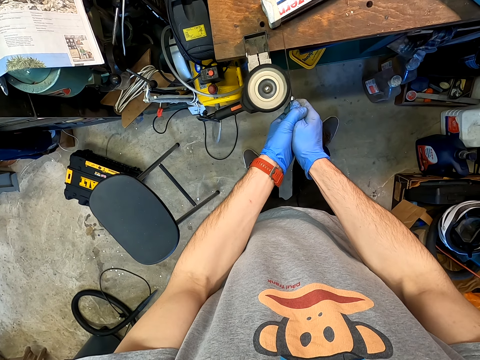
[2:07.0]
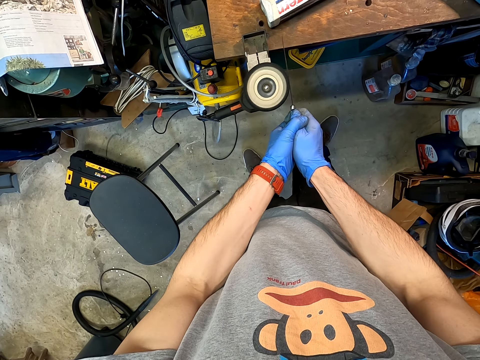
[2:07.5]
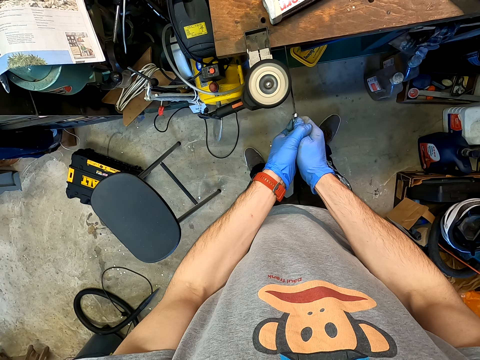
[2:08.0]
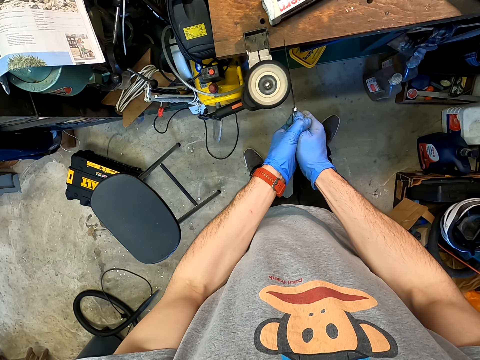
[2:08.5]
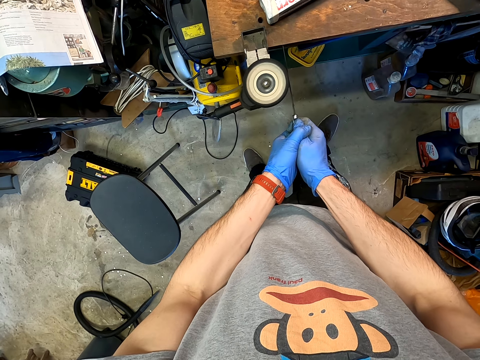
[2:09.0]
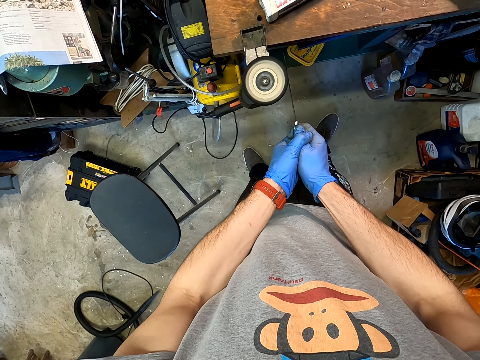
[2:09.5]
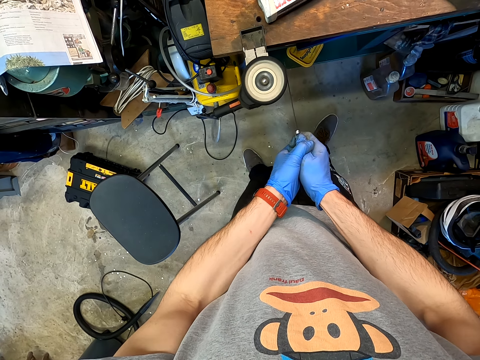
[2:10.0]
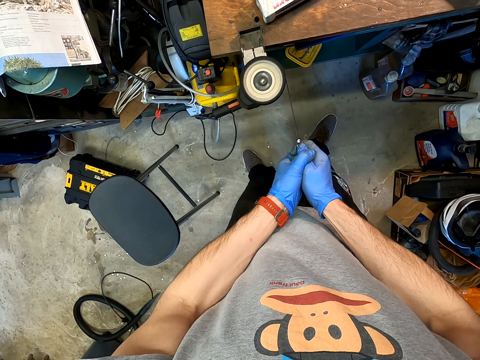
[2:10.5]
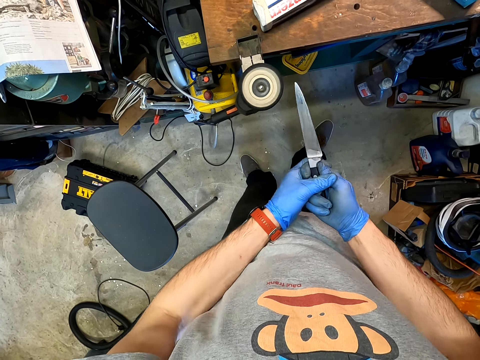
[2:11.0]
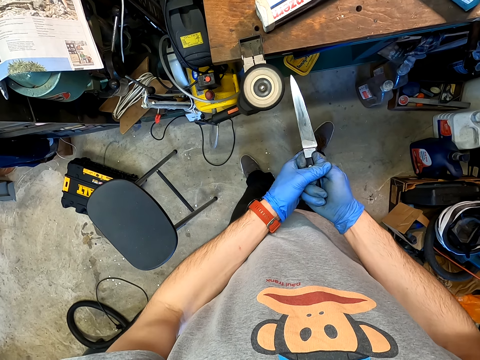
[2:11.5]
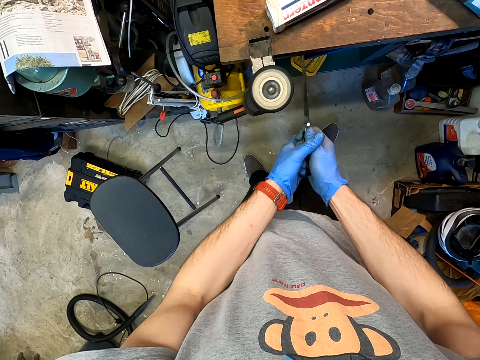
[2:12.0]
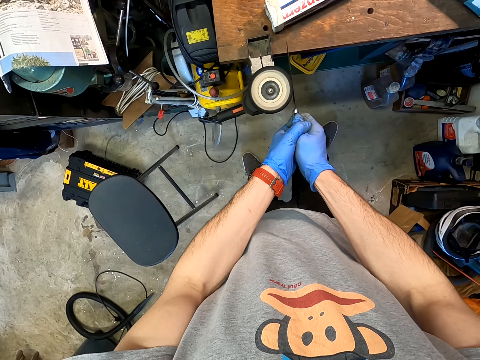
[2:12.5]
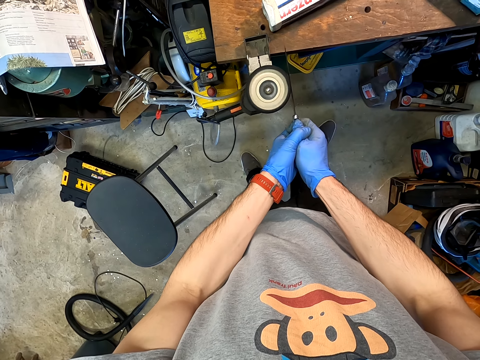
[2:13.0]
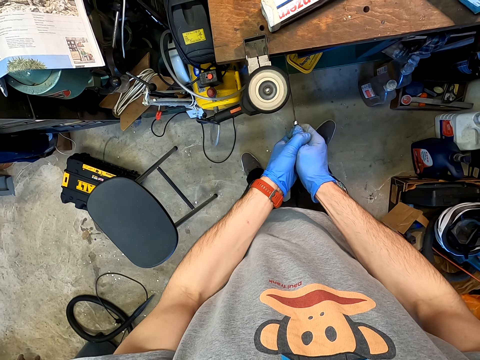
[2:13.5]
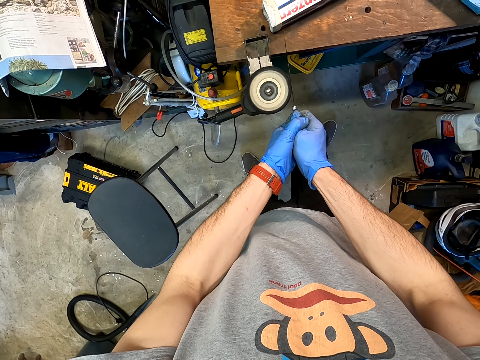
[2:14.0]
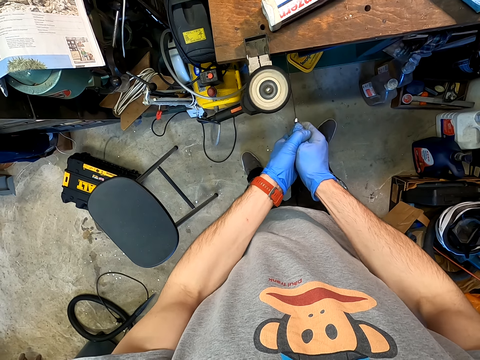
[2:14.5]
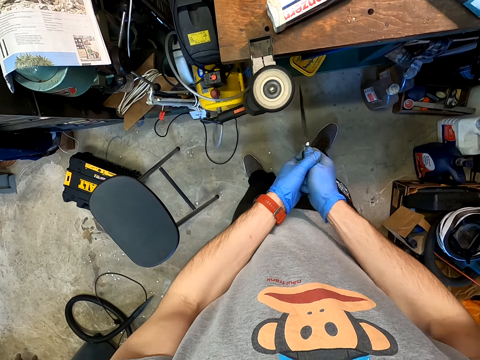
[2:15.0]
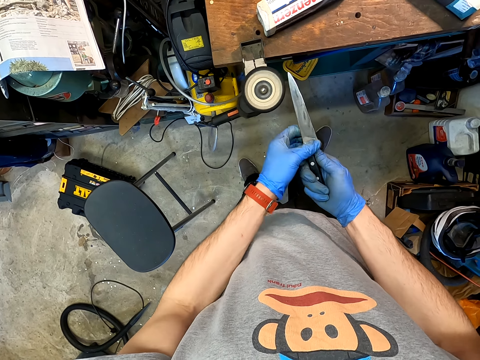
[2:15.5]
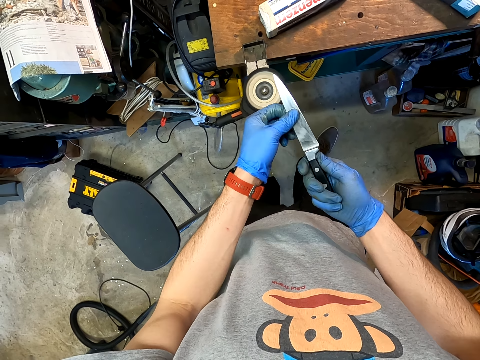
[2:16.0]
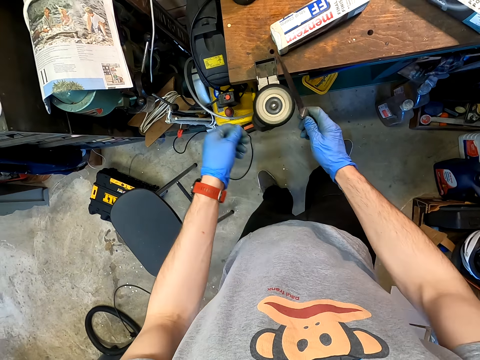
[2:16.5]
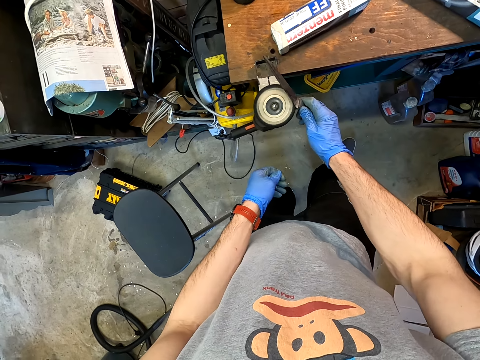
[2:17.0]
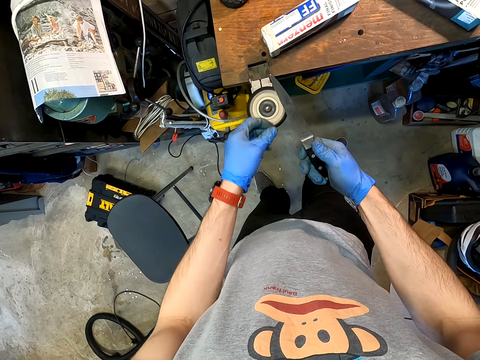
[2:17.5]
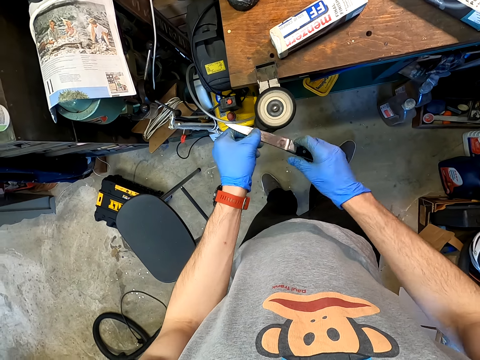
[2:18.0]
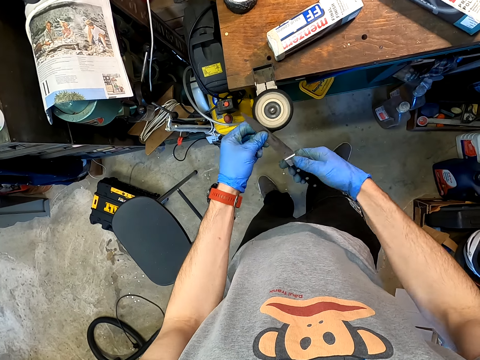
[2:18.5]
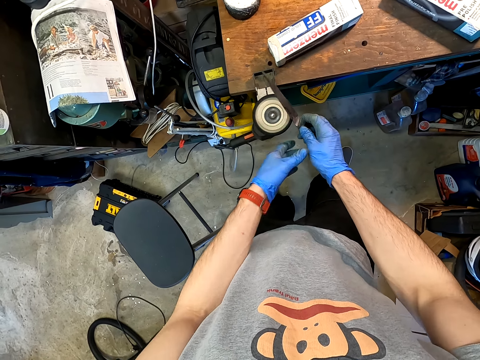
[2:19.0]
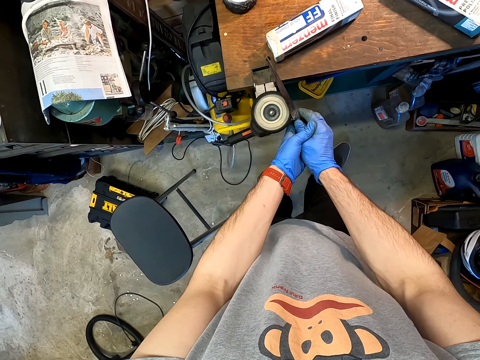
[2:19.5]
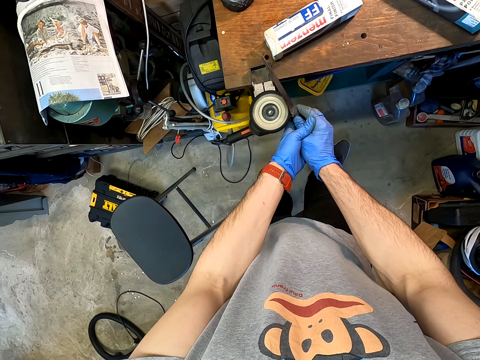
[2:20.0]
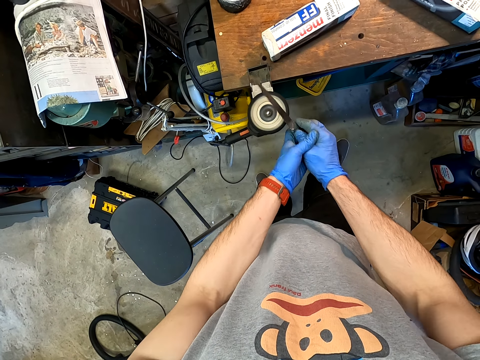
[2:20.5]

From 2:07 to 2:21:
The camera wearer sands the knife with a knife sanding machine. They look at the knife. They sand the knife with the knife sanding machine. They look at the knife. They sand the knife with the knife sanding machine.

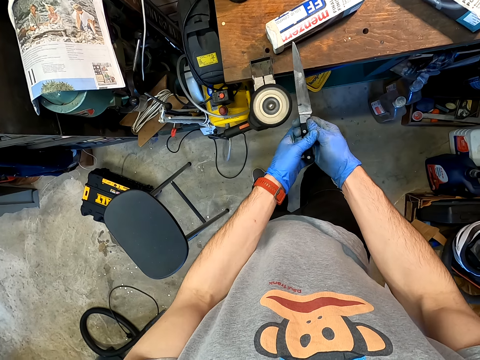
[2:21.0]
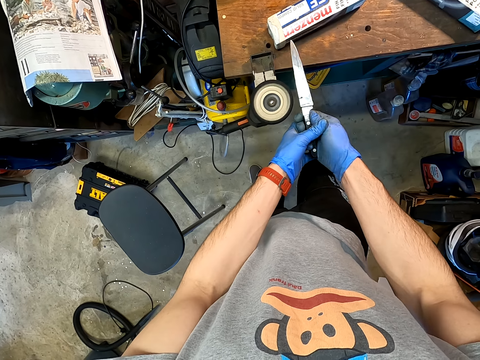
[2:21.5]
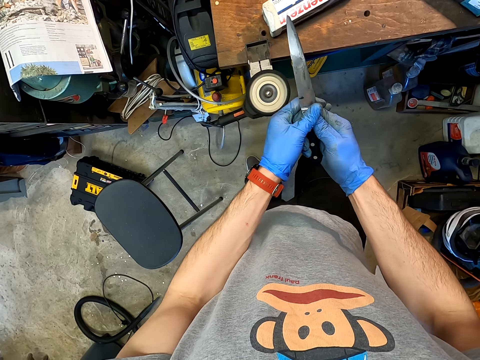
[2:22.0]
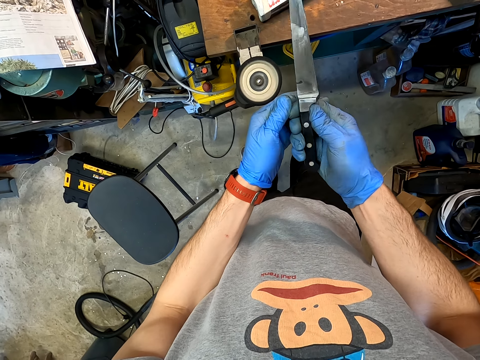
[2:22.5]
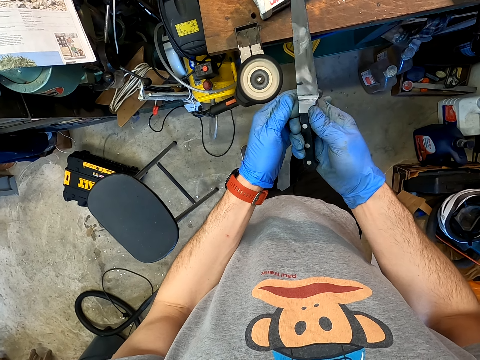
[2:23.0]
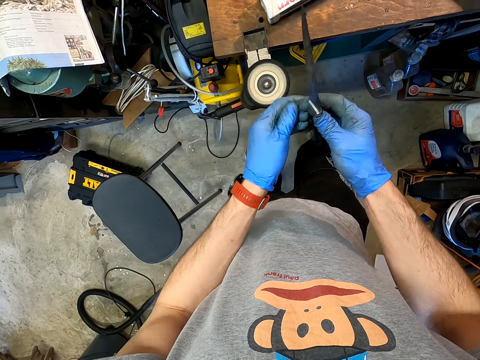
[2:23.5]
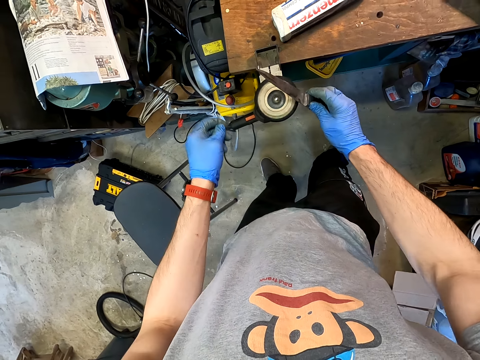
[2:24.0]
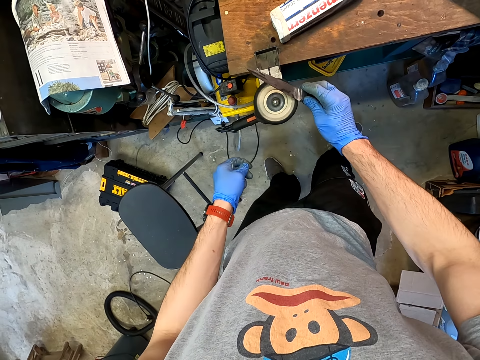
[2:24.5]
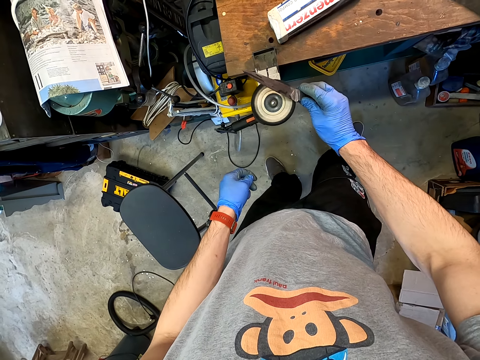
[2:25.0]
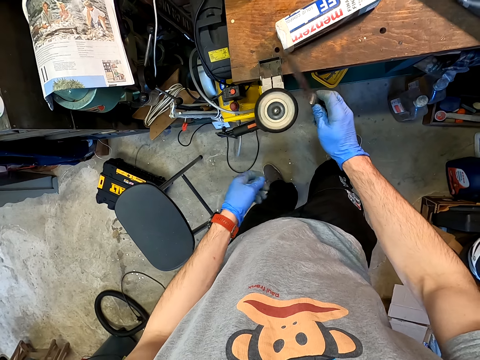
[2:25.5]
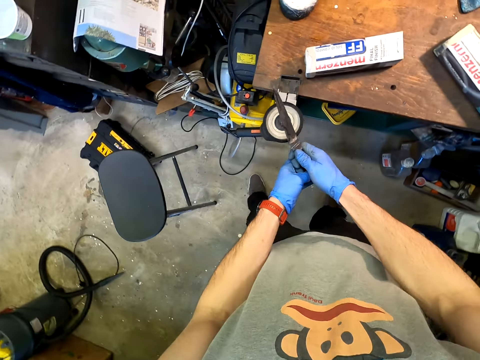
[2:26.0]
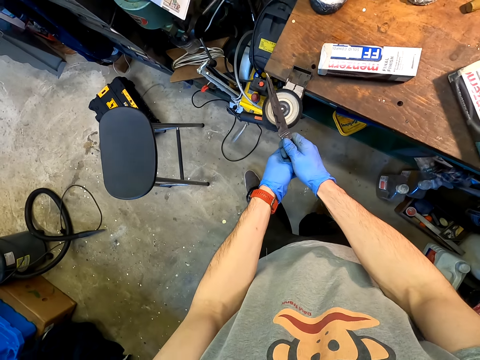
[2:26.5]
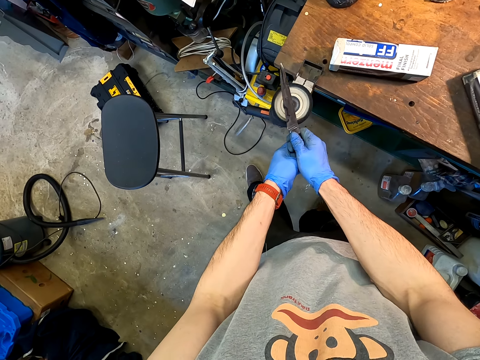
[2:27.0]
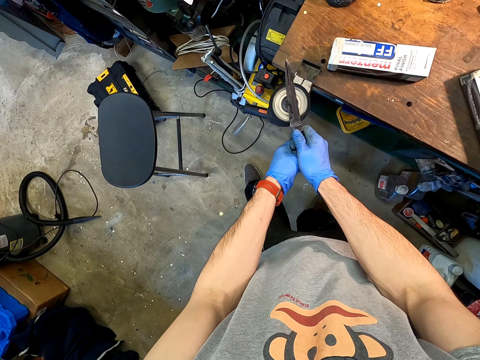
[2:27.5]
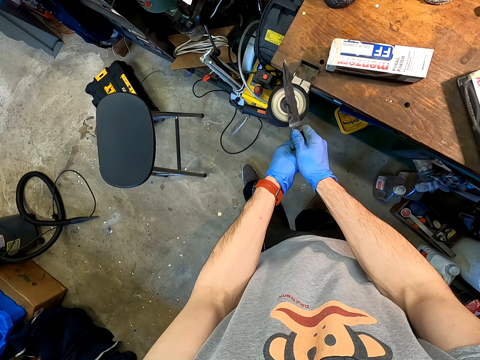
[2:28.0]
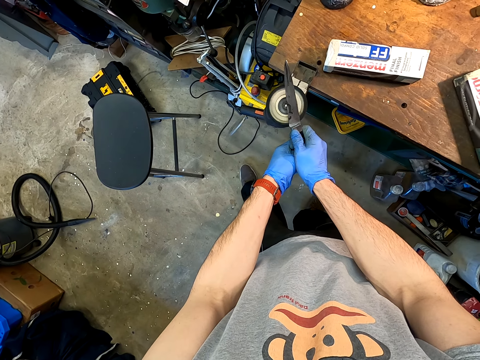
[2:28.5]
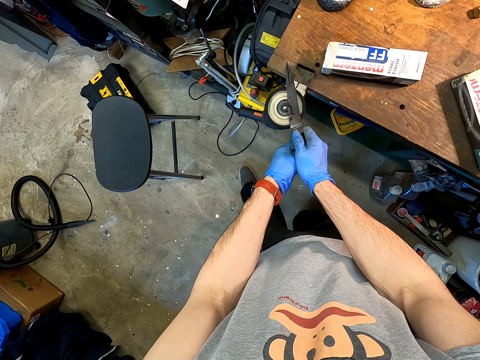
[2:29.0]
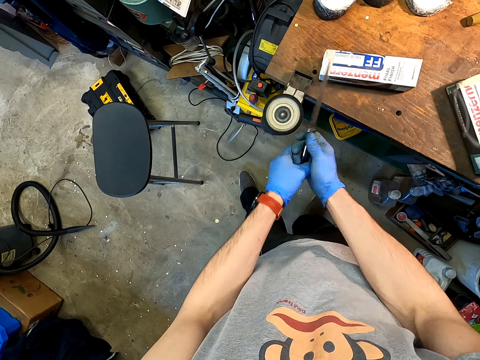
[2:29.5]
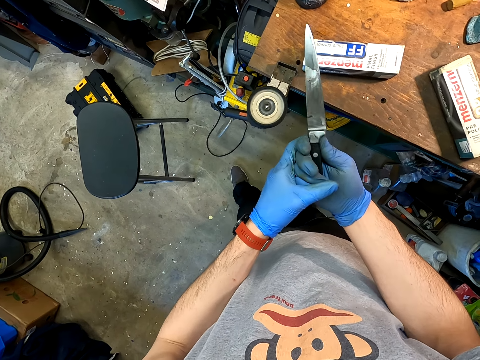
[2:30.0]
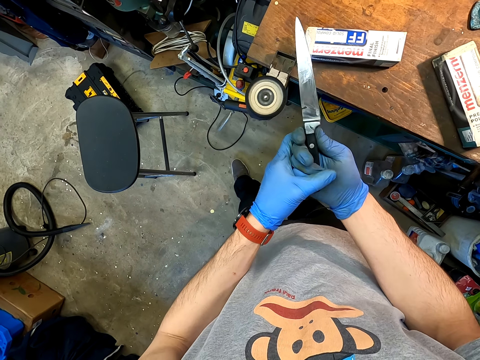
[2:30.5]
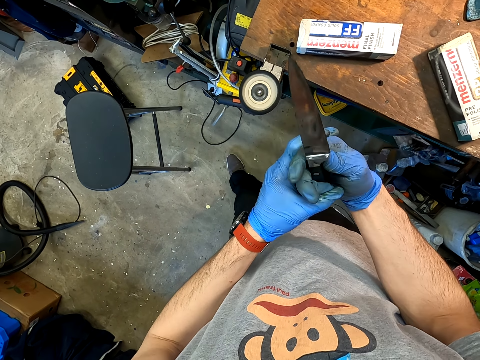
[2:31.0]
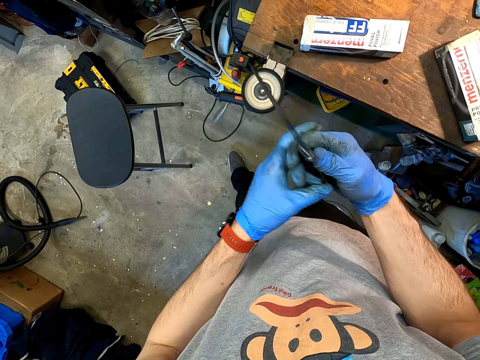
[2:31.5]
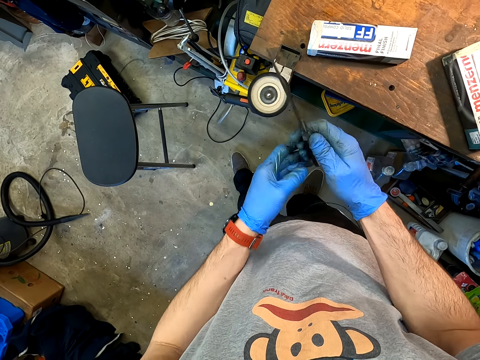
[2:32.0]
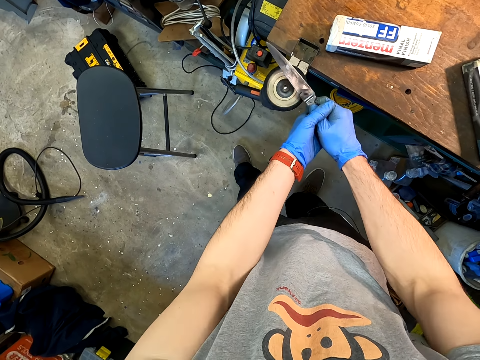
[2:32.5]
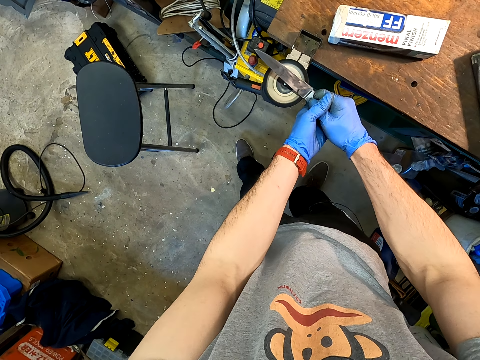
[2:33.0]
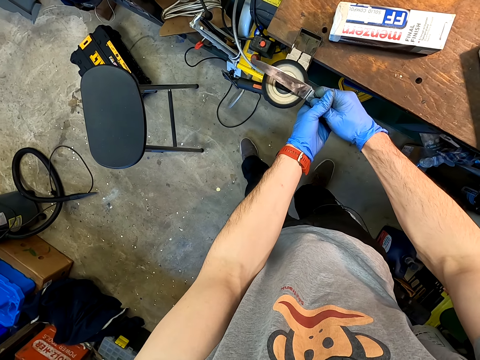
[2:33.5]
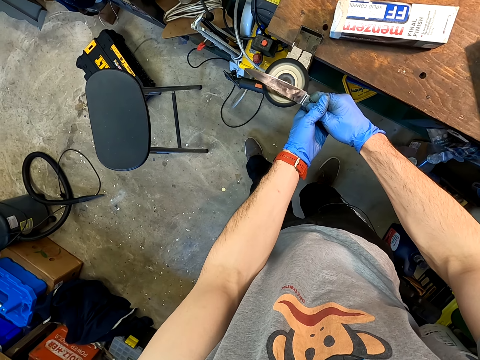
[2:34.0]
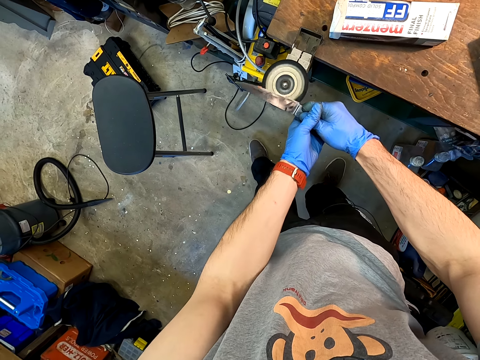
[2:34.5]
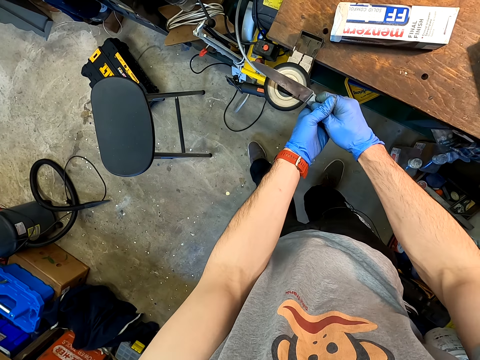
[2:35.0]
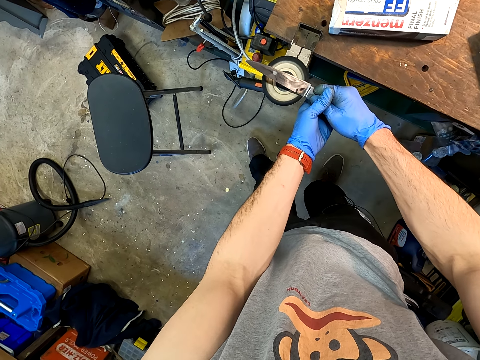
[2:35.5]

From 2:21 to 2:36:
The camera wearer looks at the knife. They sand the knife with a knife sanding machine. They look at the knife. They sand the knife with the knife sanding machine.
